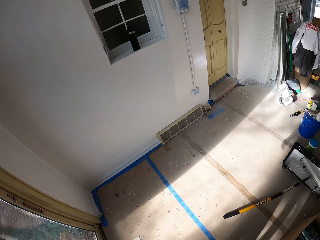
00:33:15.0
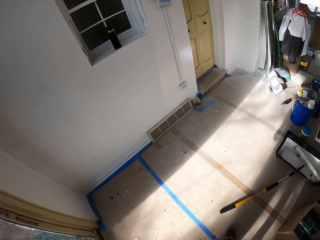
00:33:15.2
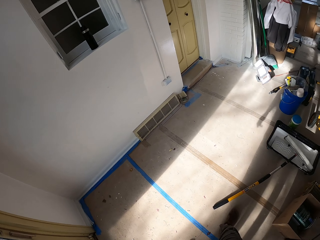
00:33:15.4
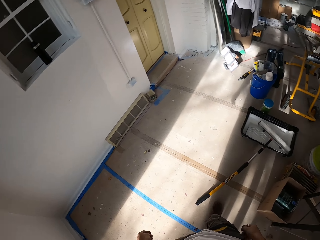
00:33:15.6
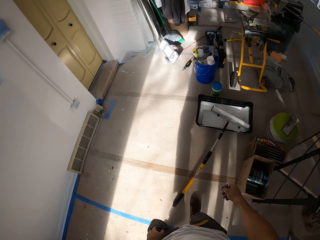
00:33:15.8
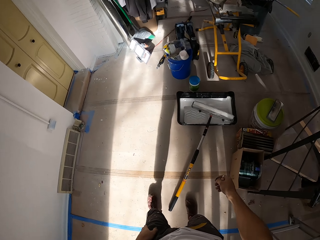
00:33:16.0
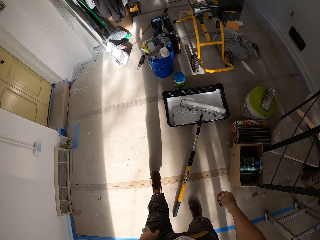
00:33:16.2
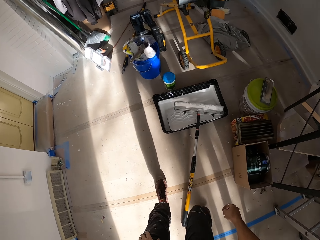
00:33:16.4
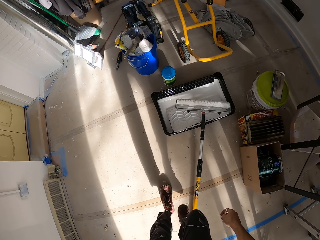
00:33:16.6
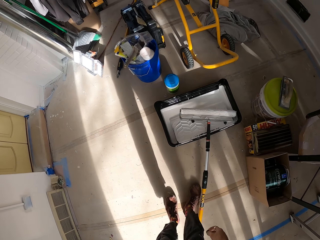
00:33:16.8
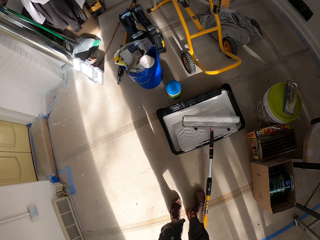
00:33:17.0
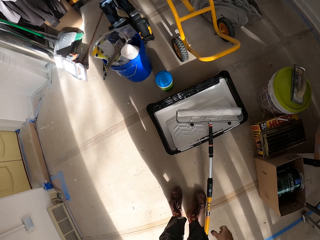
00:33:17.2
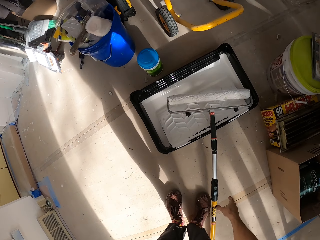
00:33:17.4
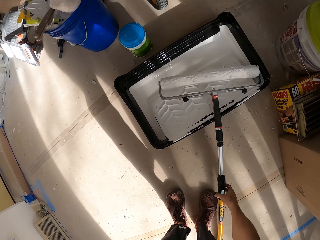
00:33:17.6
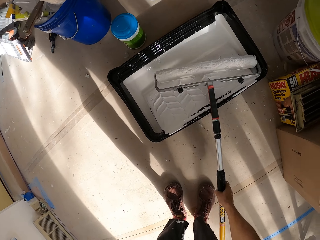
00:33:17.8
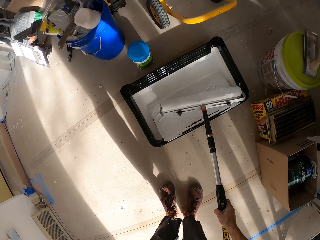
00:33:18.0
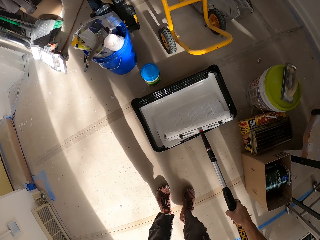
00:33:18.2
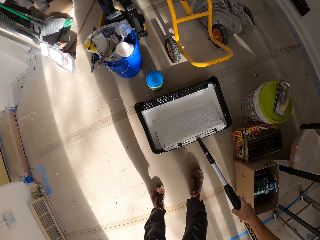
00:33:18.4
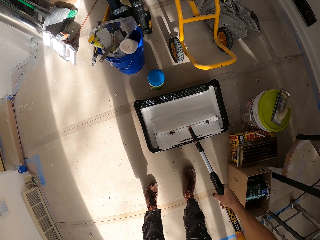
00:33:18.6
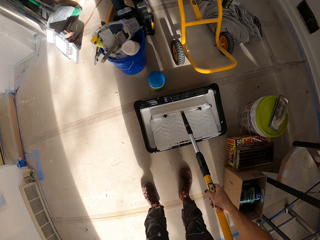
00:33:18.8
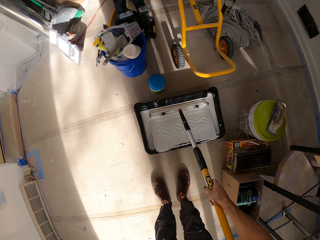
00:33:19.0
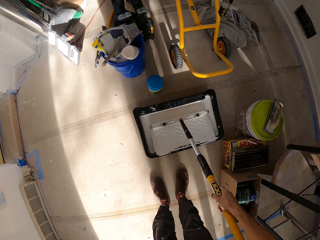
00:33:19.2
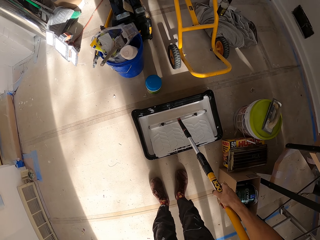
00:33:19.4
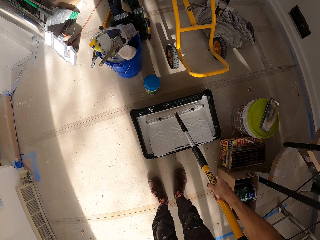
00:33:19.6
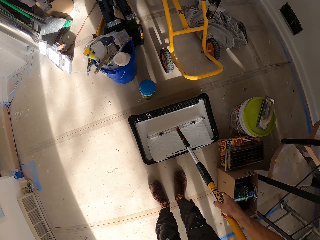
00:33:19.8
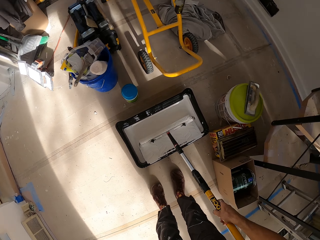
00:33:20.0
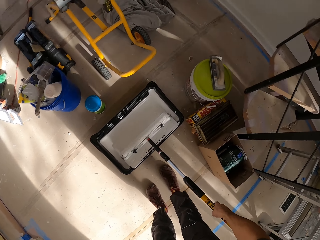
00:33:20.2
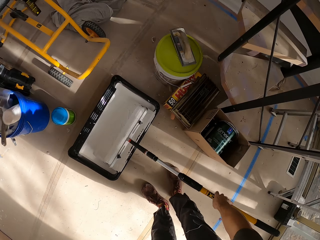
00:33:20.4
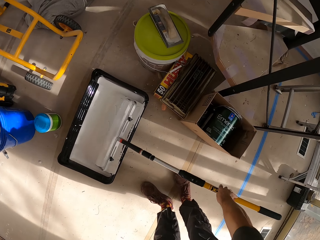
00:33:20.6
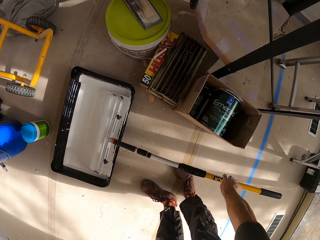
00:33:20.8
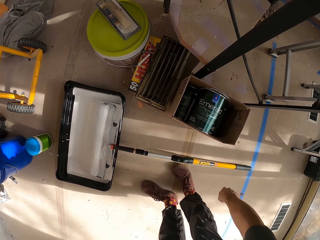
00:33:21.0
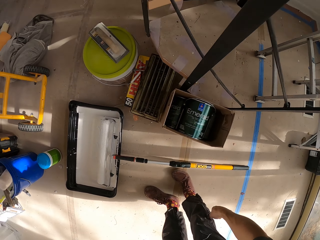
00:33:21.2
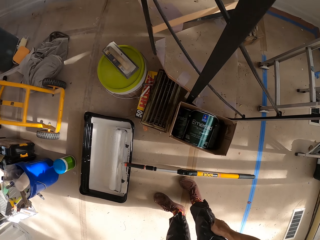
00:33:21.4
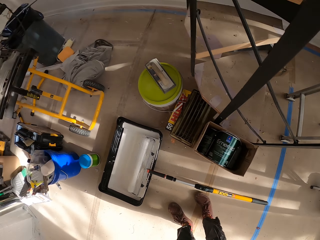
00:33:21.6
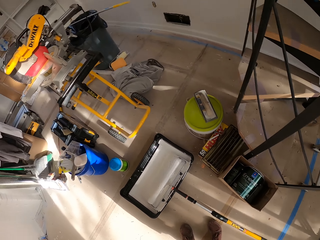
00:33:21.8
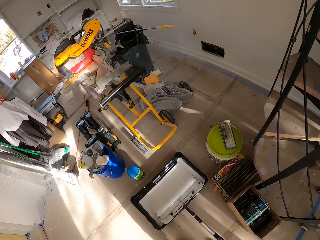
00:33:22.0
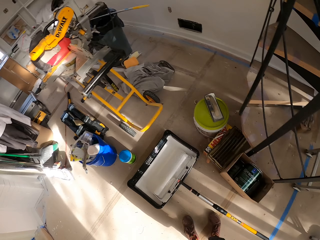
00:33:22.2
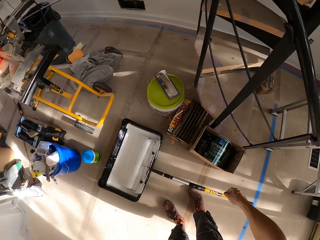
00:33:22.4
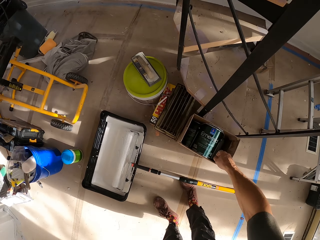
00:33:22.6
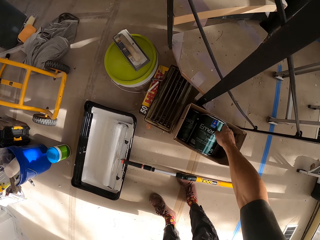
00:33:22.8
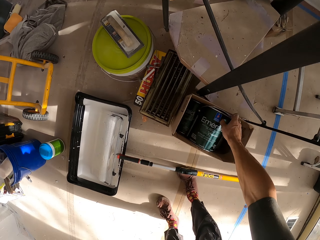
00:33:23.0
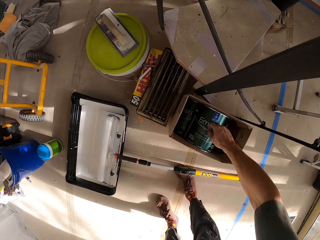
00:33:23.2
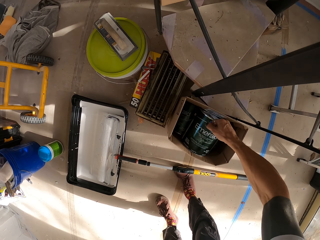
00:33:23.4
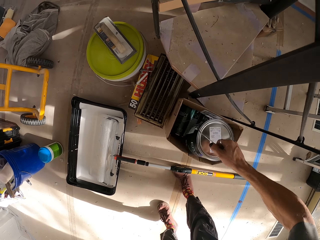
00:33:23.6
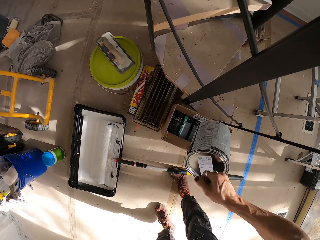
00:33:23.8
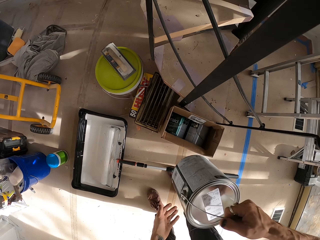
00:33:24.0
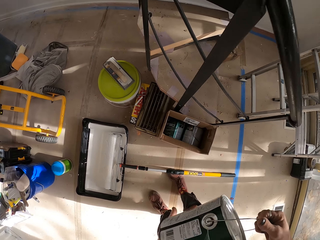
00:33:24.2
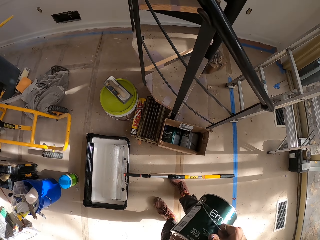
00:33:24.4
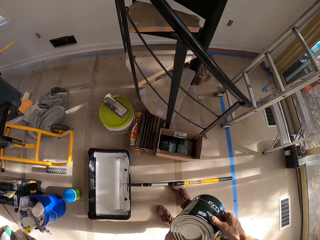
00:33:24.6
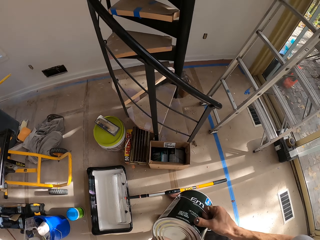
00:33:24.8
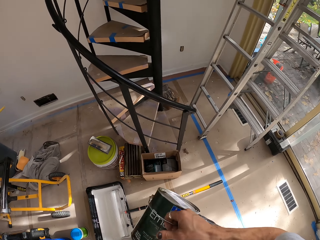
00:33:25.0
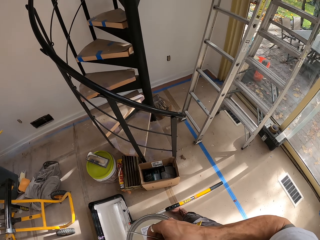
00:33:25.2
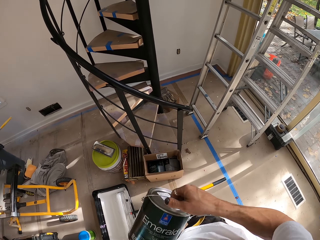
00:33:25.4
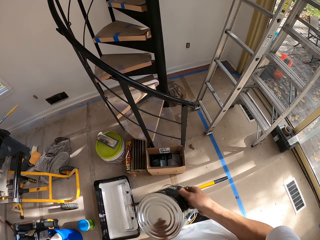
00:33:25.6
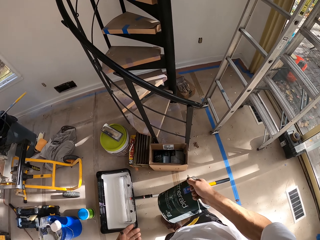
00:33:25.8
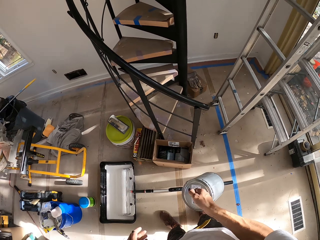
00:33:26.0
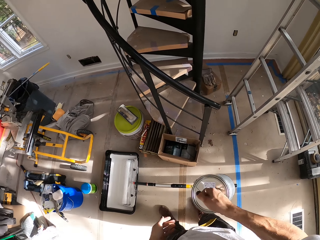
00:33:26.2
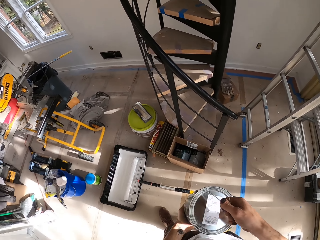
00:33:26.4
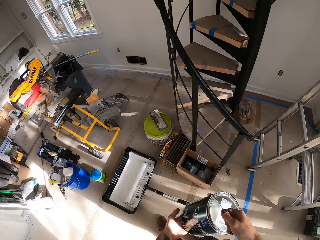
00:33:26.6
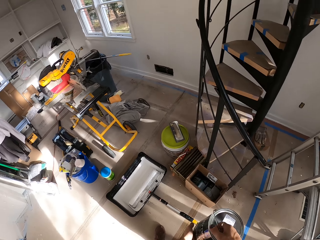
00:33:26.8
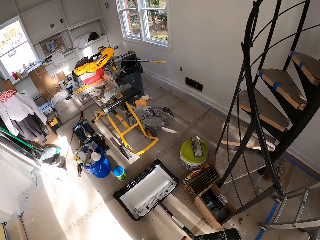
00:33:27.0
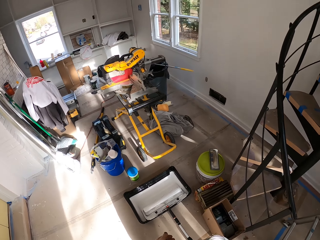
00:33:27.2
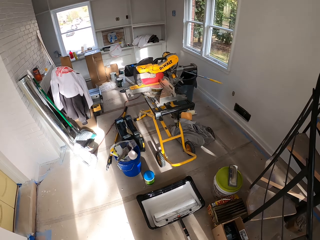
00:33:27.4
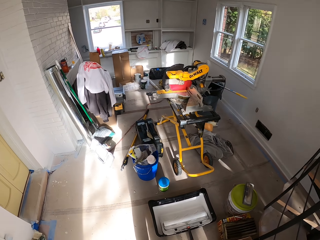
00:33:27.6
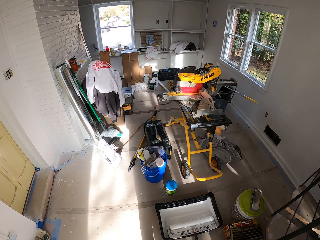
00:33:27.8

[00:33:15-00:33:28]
The camera wearer bends. They pick up a Purdy Power Lock extension pole or maulstick. They roll the maulstick on the paint tray. They rub the Purdy Power Lock extension pole on the paint. They drop the Purdy Power Lock extension pole on the floor. They pick up a can of paint from the box. They shake the paint.

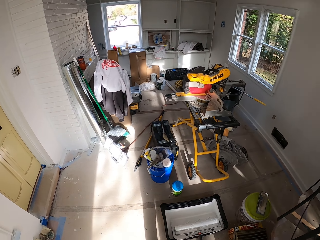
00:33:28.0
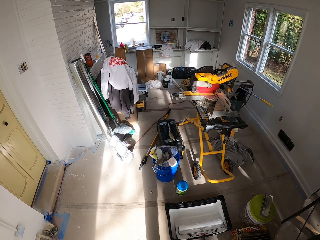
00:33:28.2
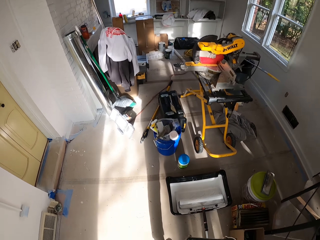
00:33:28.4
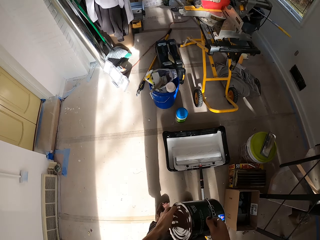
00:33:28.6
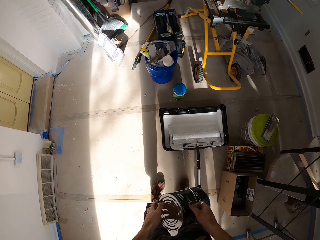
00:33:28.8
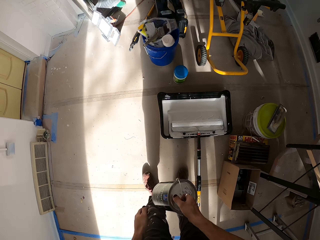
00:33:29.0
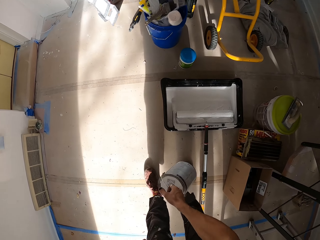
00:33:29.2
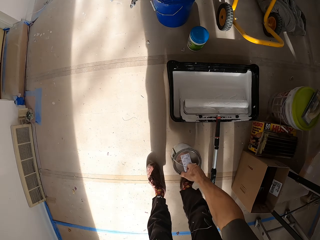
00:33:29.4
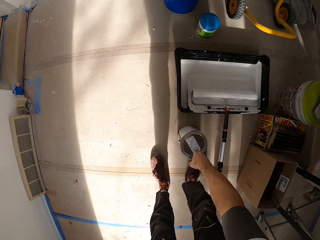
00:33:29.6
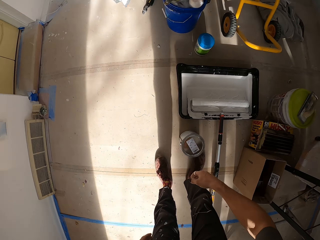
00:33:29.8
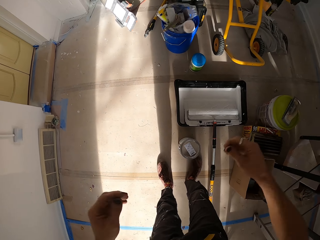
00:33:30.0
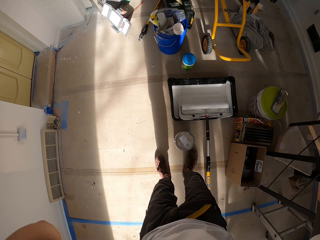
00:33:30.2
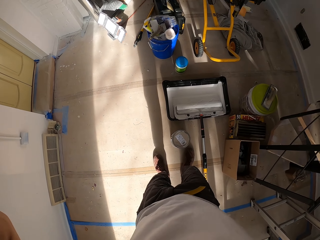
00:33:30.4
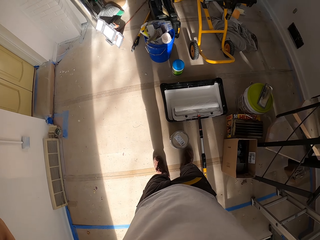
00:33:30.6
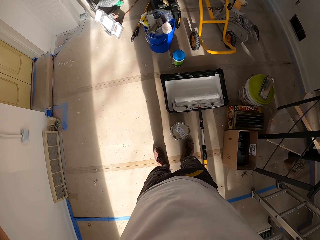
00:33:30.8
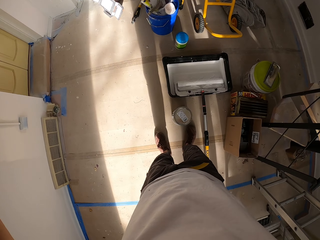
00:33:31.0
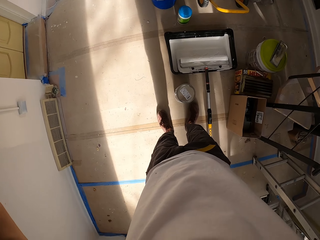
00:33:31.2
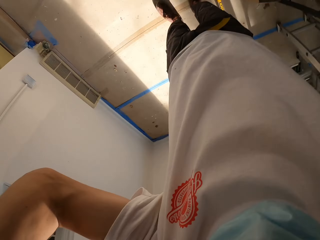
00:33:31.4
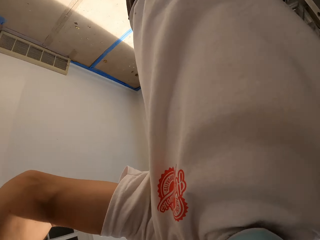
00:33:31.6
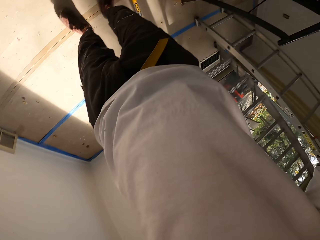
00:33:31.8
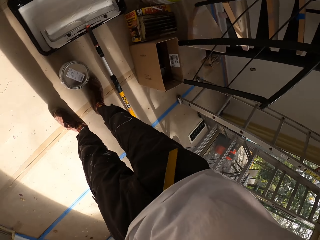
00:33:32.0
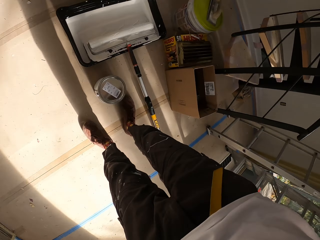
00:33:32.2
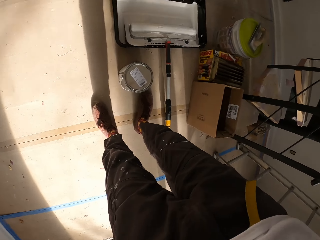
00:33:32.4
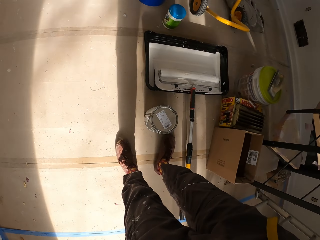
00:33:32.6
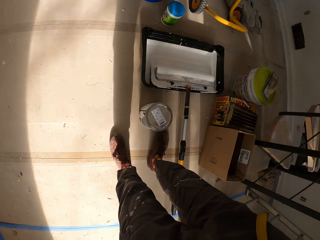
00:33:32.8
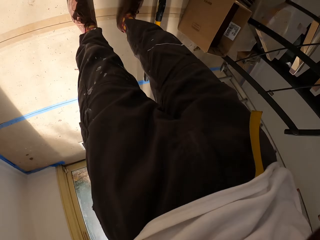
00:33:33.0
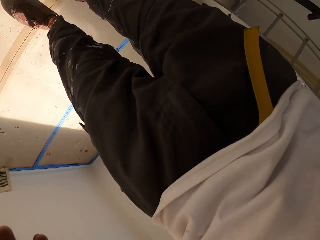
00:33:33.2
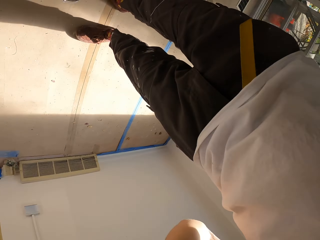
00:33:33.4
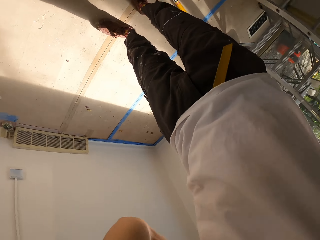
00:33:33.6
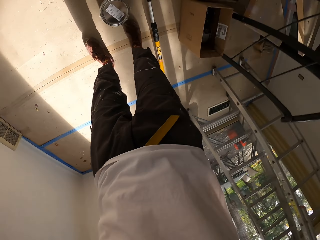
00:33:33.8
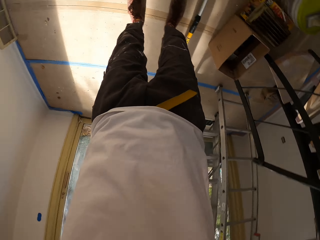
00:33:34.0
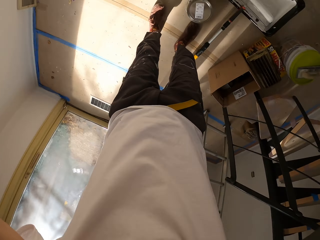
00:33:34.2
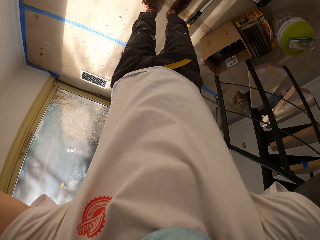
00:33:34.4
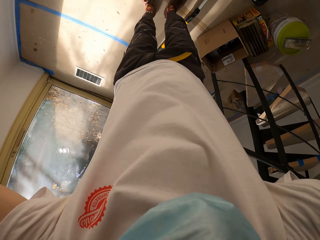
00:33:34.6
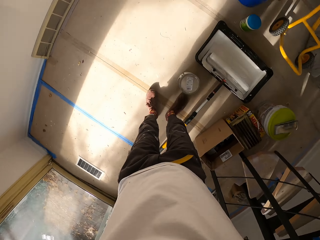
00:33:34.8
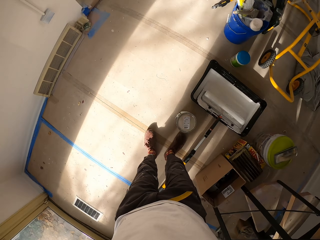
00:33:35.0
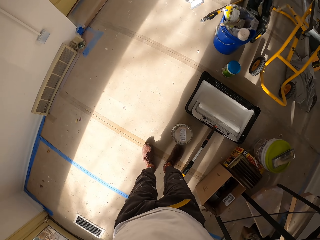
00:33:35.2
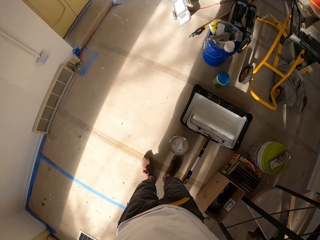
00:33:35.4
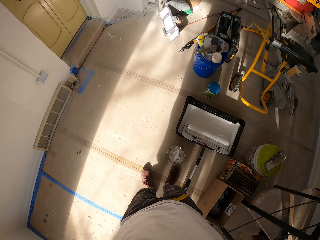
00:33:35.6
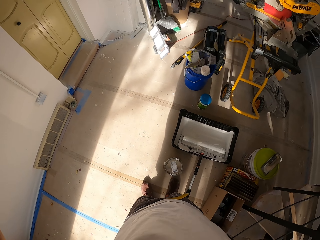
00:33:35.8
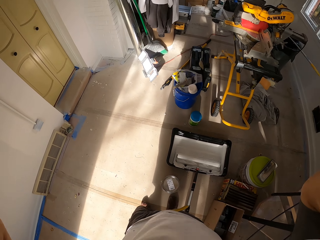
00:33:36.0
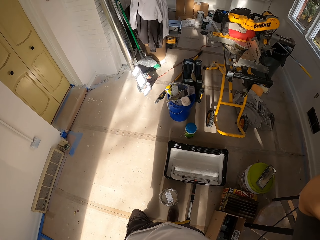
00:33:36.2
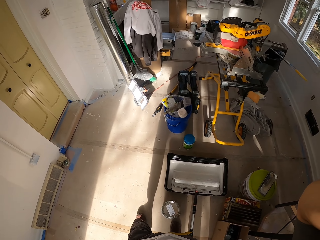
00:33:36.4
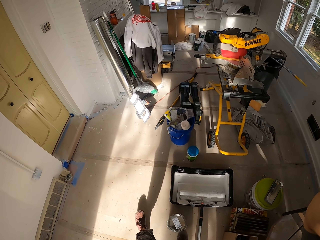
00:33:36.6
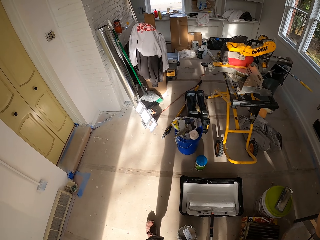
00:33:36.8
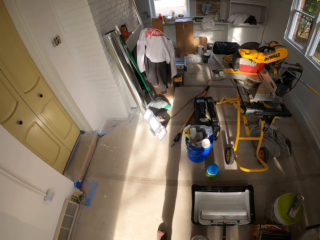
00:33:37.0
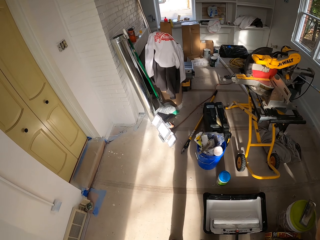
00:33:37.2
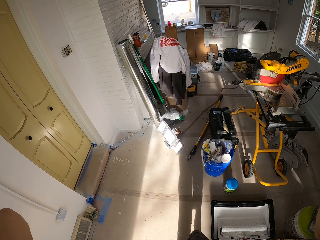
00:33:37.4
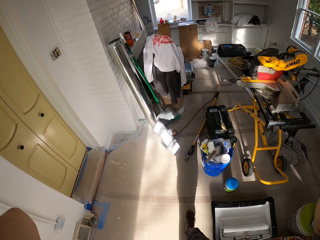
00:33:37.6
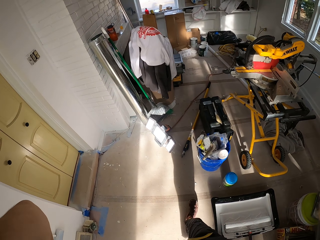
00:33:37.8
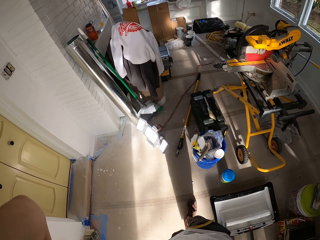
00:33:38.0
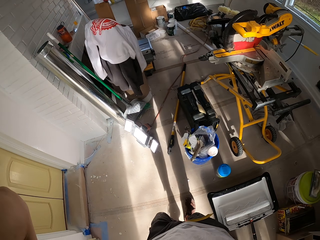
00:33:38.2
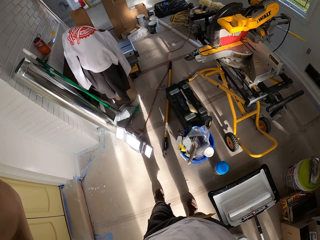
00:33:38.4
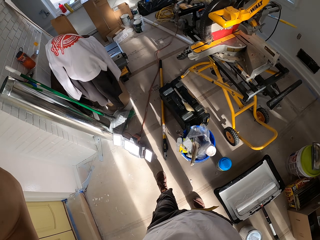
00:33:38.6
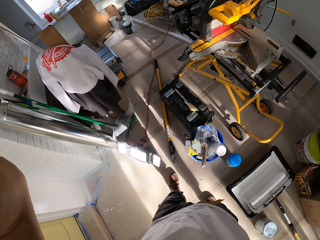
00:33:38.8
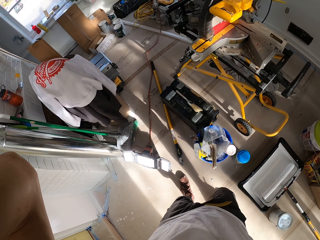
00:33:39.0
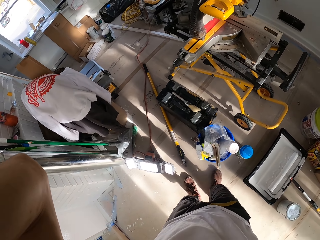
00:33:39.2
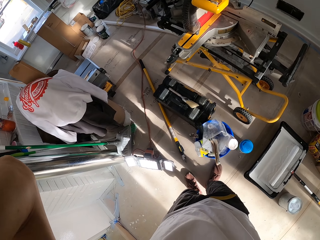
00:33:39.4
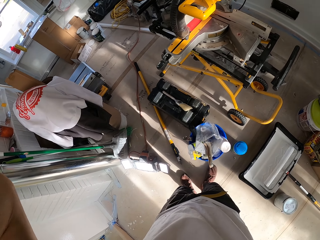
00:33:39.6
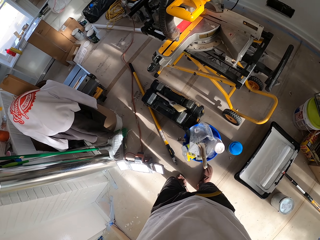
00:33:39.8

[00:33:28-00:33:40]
The camera wearer drops the paint can on the floor. They remove the camera. They wear the camera. They walk around.
